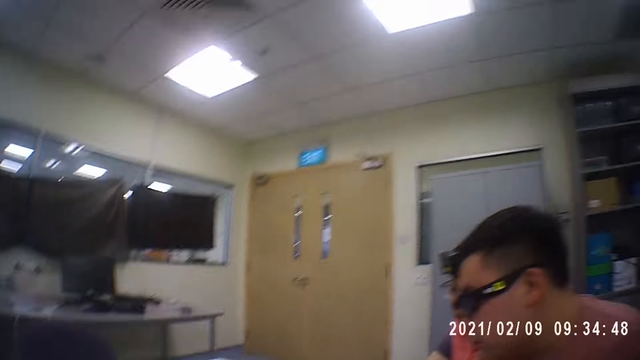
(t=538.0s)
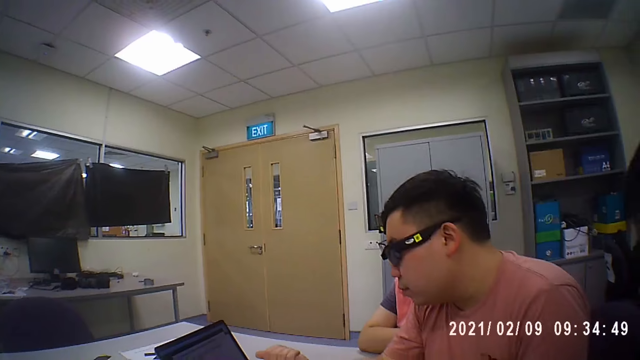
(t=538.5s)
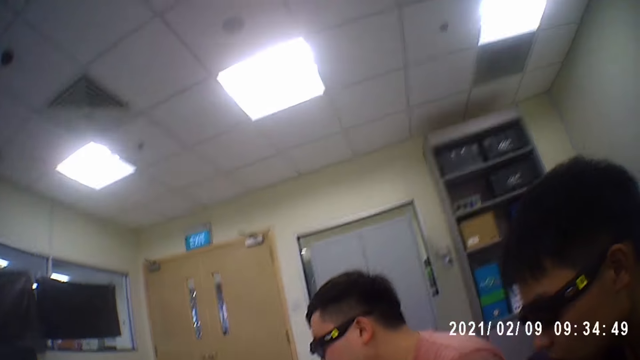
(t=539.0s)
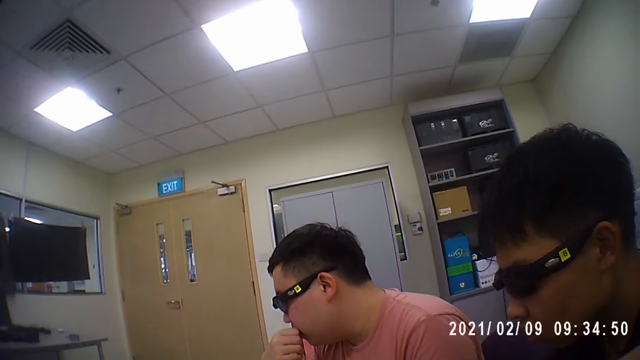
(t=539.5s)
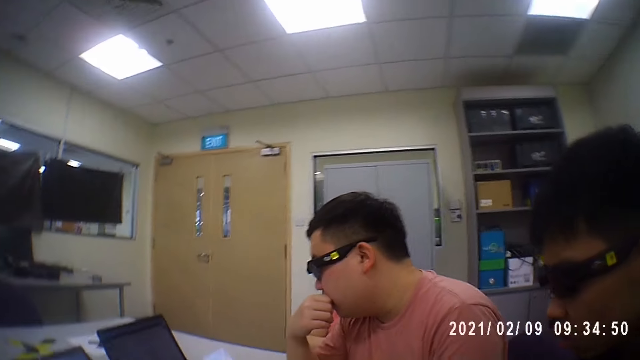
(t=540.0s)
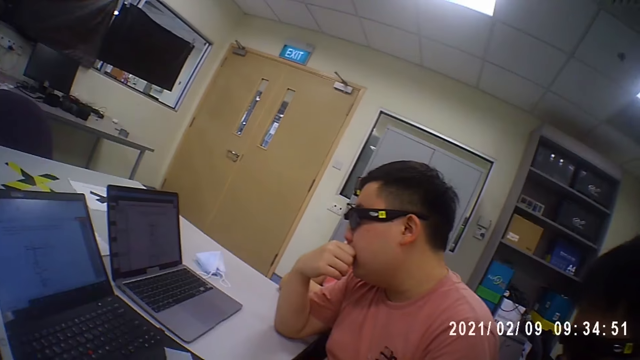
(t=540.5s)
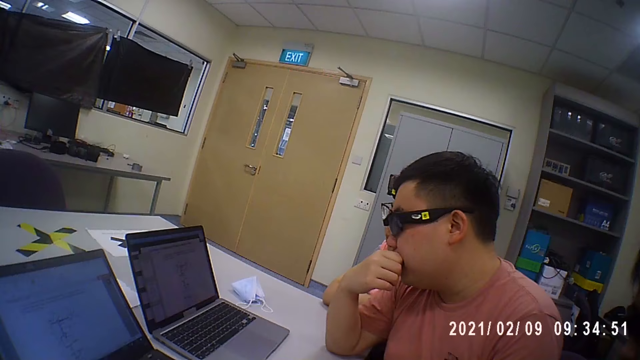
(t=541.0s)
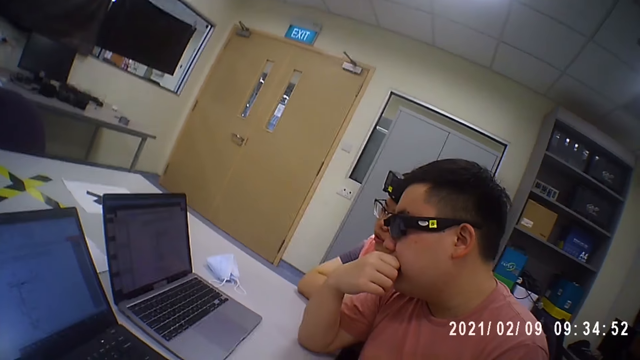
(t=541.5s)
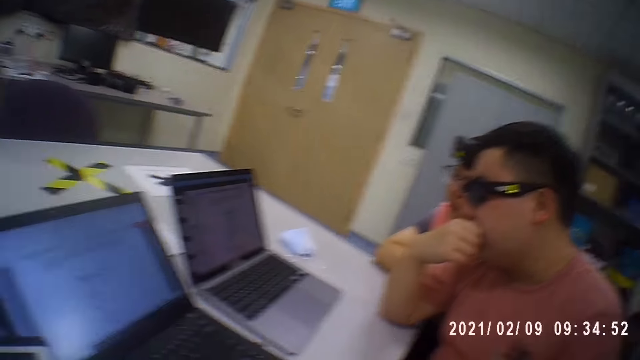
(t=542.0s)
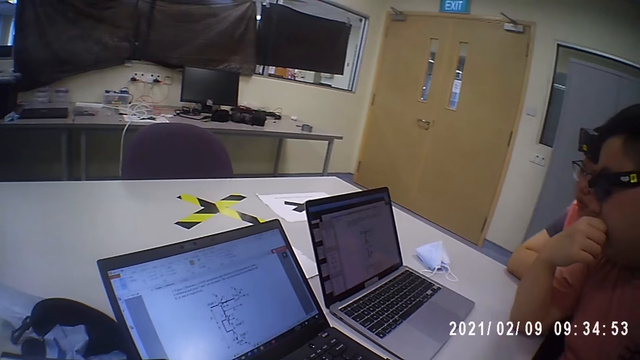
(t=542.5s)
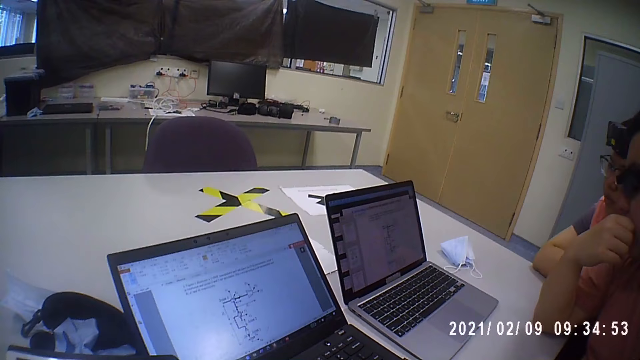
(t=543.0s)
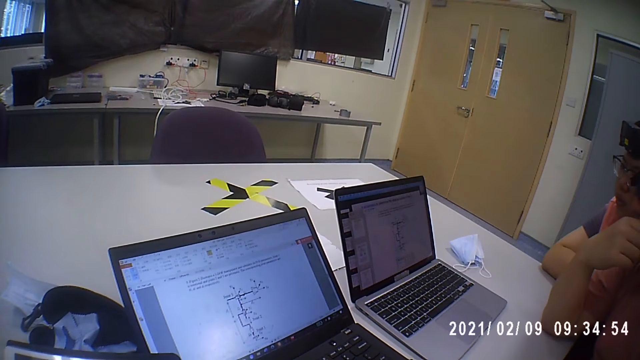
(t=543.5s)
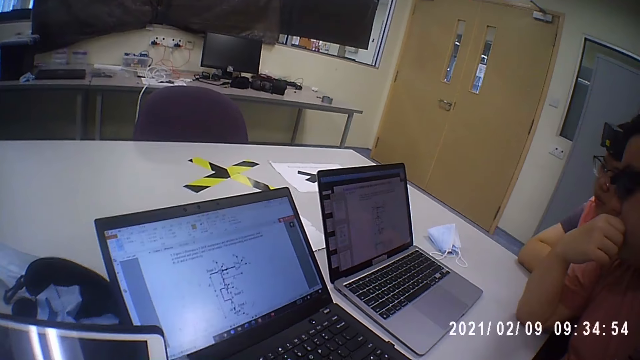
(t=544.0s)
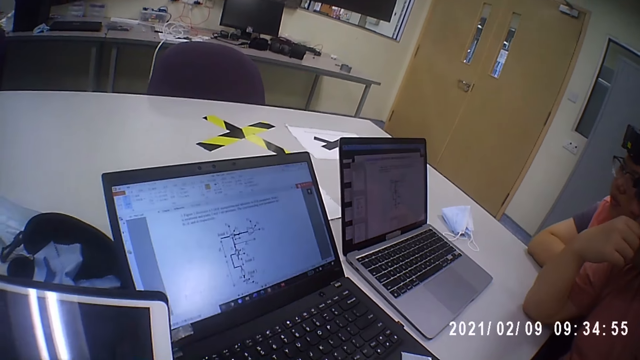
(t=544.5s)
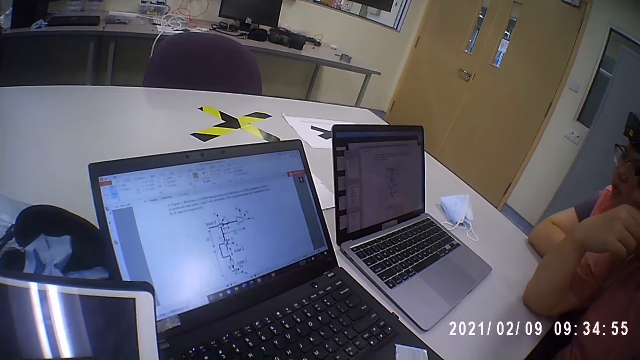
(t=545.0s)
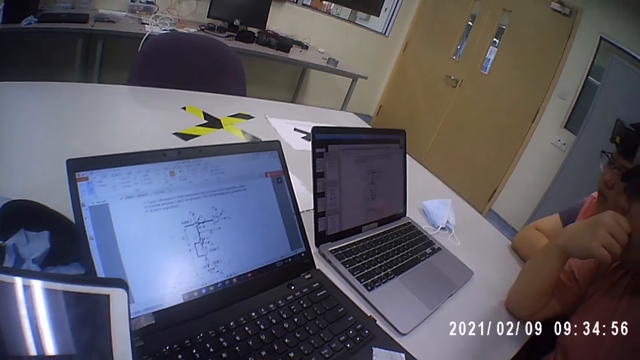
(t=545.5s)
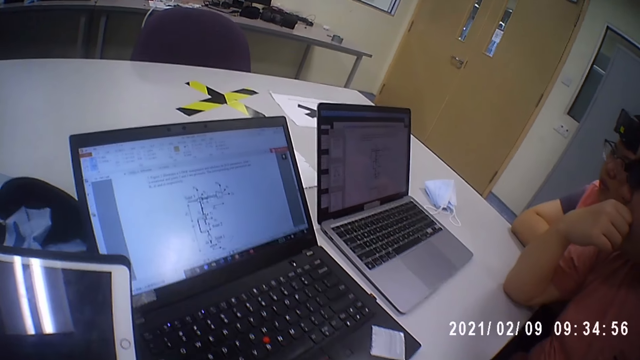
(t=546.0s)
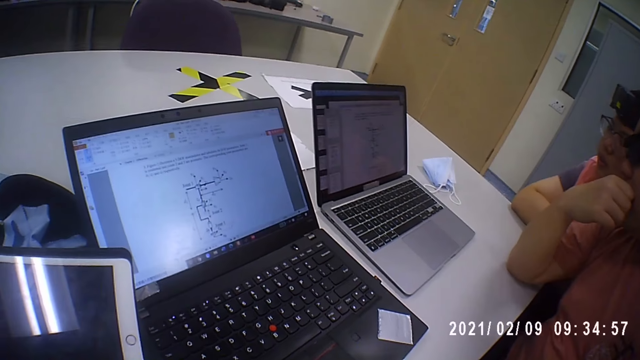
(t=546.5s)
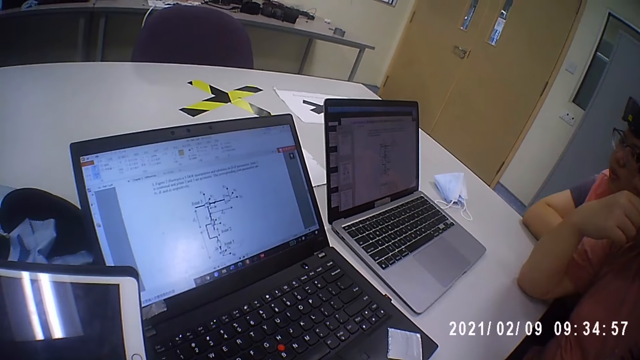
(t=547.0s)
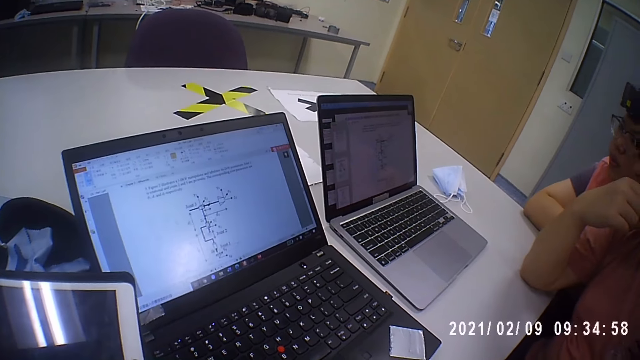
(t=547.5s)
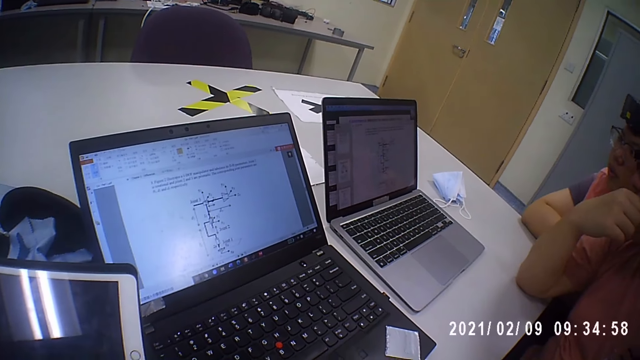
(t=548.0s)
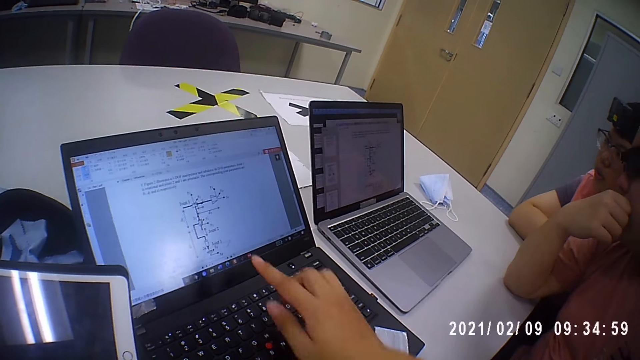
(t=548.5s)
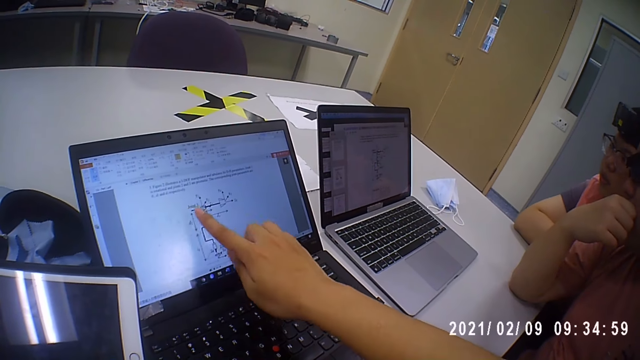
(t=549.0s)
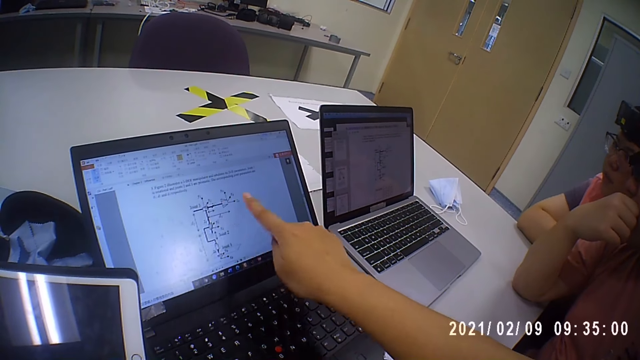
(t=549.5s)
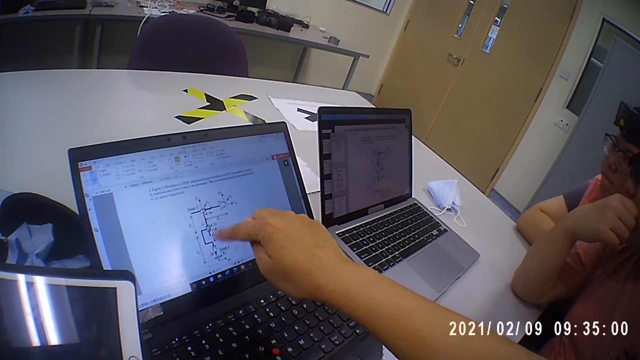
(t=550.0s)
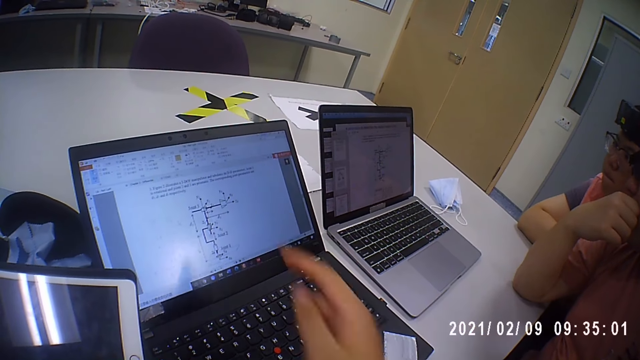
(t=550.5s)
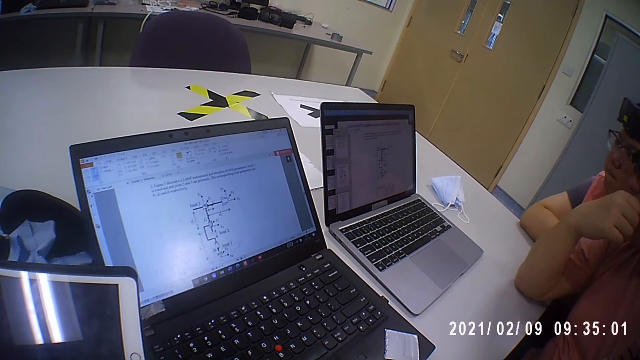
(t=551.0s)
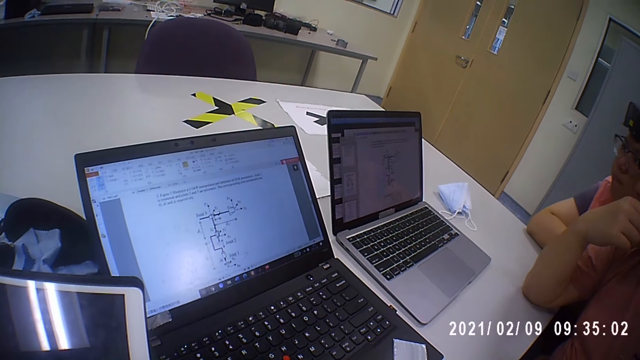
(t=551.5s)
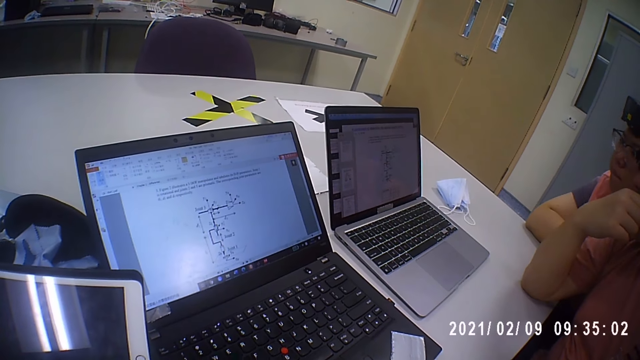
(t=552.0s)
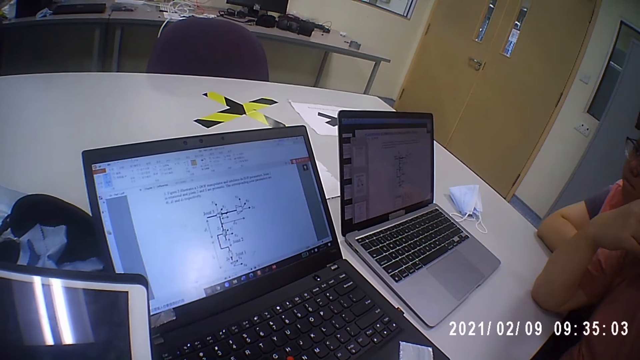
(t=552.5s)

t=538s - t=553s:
The camera wearer looks around the room. A lady points on the monitor. A man points at the laptop screen with the finger.

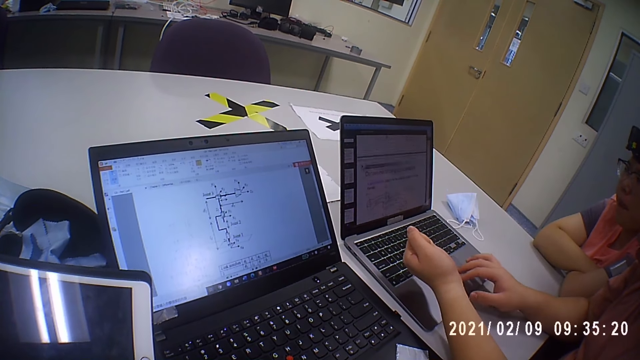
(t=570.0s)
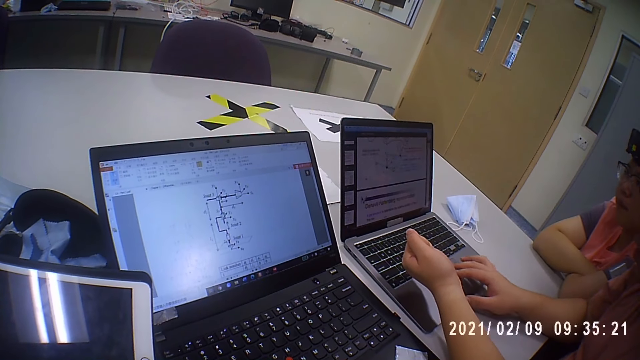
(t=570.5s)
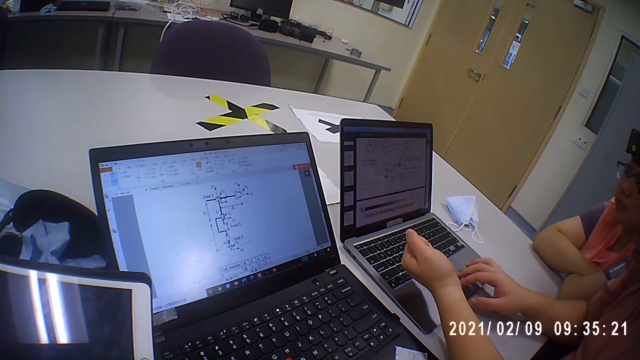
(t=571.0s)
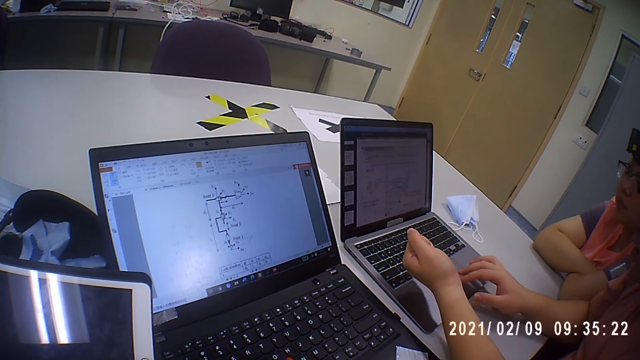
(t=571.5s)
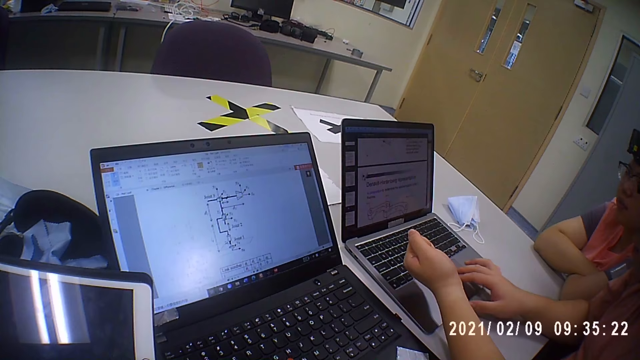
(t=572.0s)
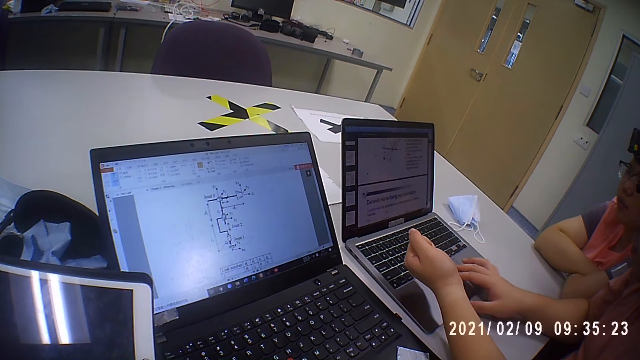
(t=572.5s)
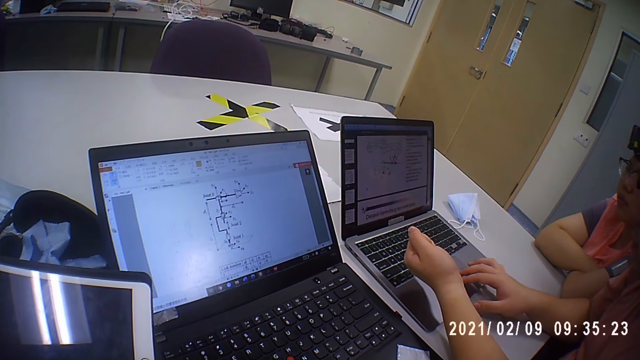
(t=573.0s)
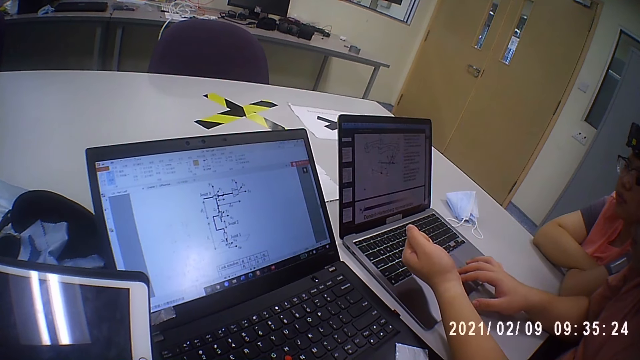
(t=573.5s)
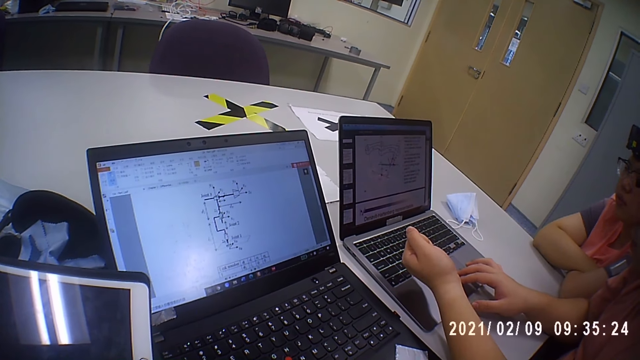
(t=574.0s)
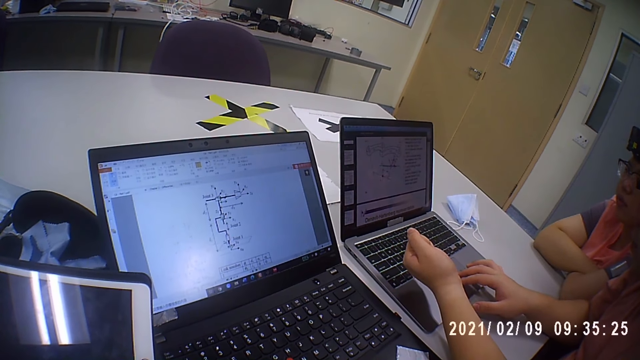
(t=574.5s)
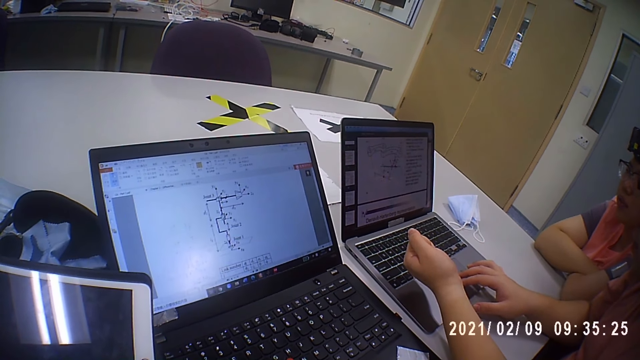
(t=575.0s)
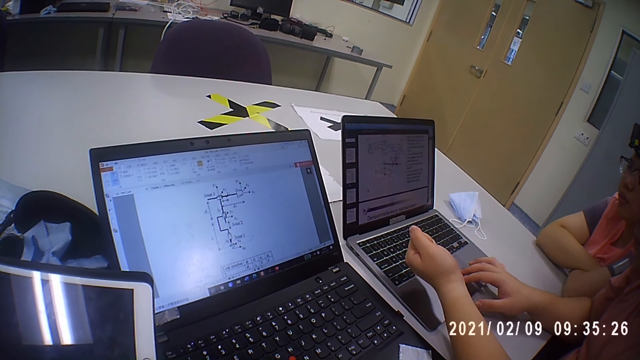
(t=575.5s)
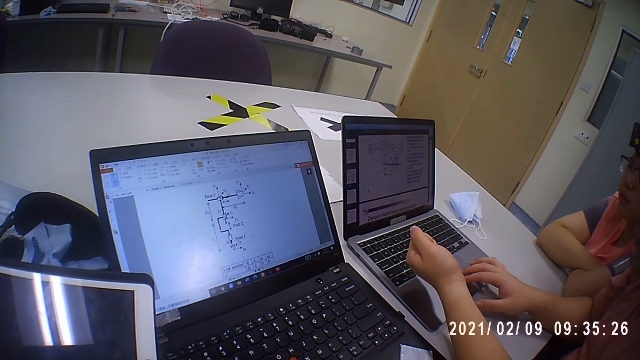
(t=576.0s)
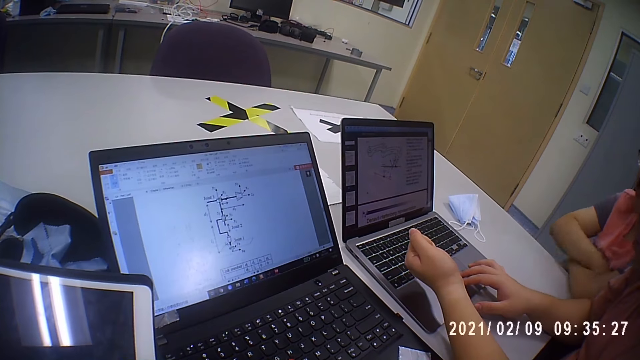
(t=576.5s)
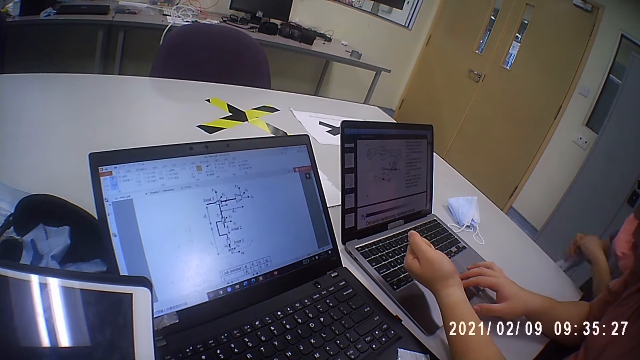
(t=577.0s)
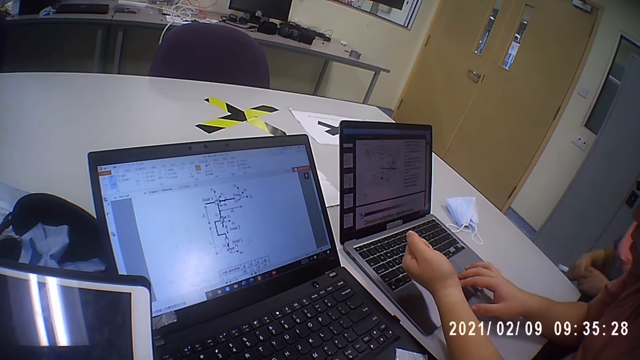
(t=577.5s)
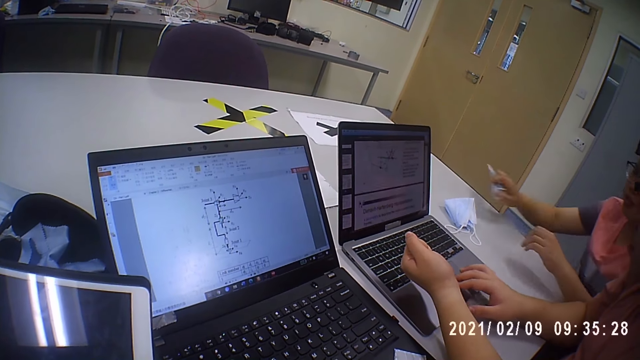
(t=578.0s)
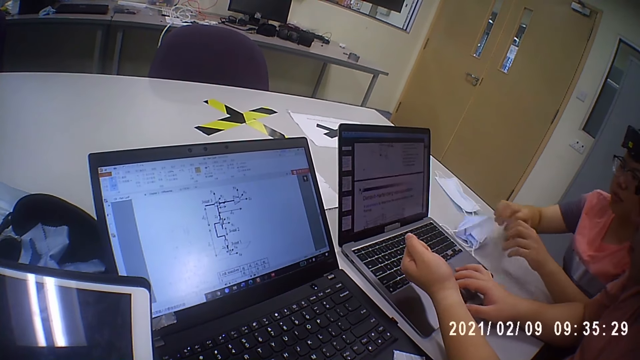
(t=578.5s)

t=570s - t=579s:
The camera wearer interacts with a man. The man scrolls the laptop. The man holds a facemask with his left hand. He passes the facemask to his right hand with his left hand. He drops the facemask on the table with his right hand. He moves the facemask on the table with his right hand.
